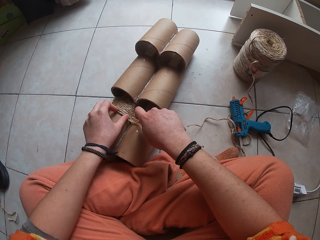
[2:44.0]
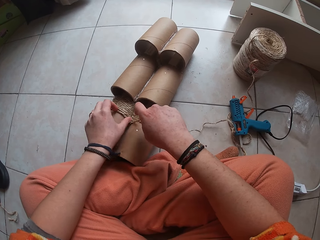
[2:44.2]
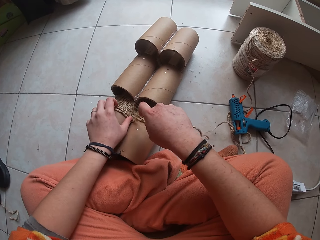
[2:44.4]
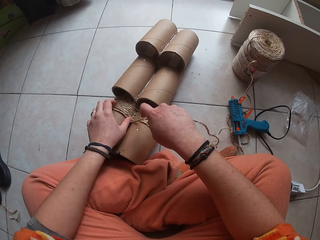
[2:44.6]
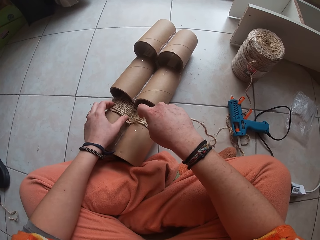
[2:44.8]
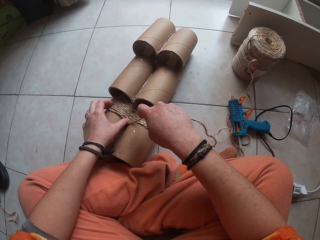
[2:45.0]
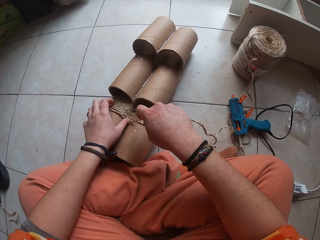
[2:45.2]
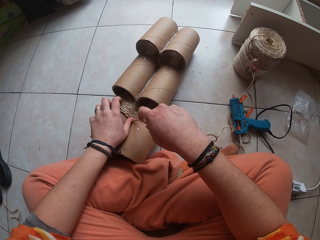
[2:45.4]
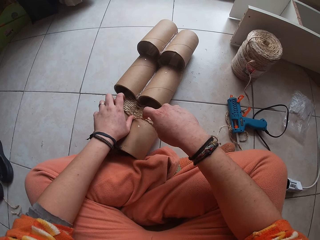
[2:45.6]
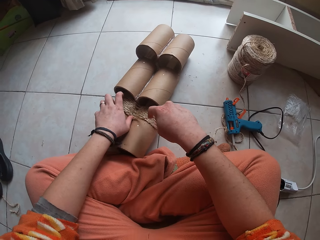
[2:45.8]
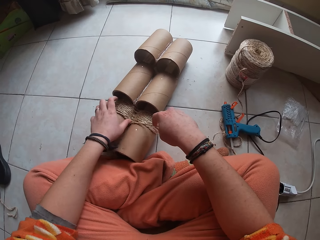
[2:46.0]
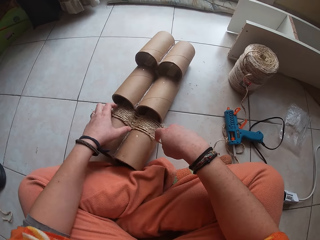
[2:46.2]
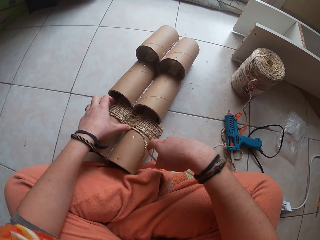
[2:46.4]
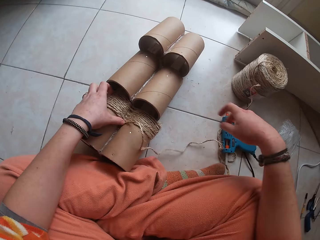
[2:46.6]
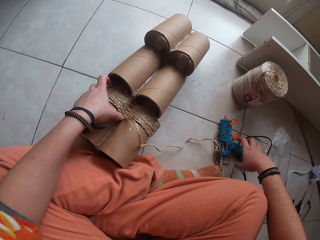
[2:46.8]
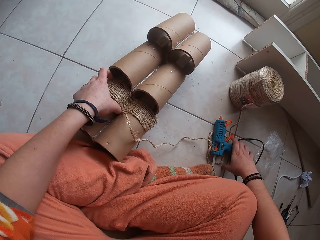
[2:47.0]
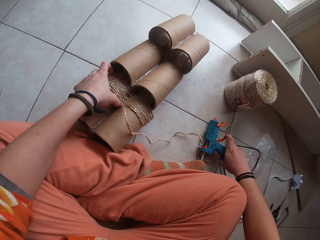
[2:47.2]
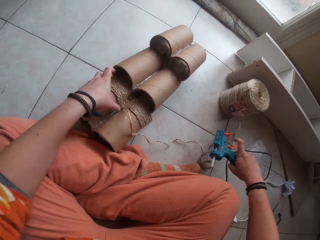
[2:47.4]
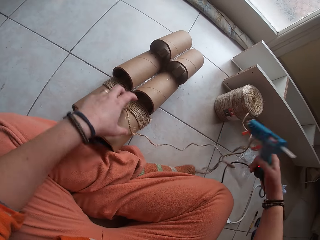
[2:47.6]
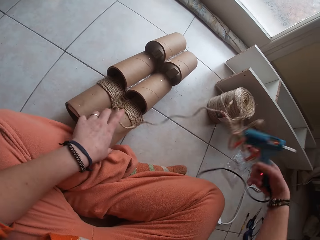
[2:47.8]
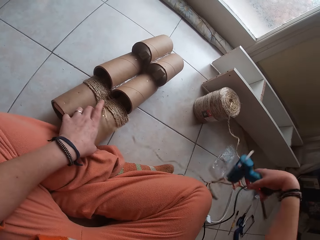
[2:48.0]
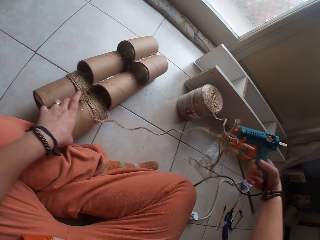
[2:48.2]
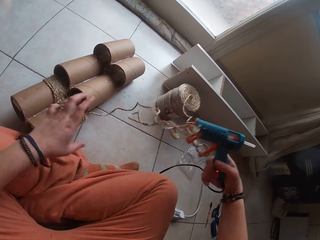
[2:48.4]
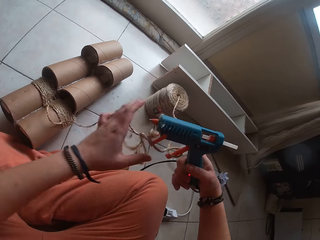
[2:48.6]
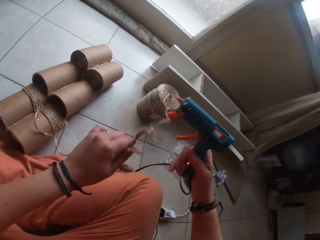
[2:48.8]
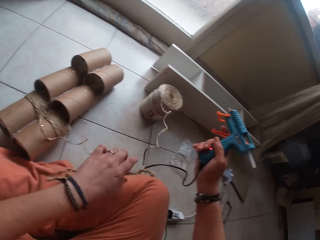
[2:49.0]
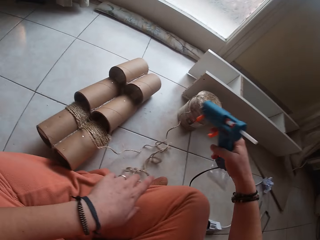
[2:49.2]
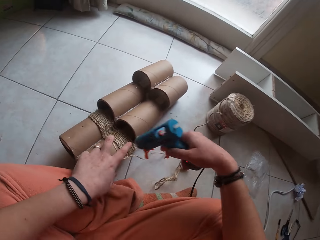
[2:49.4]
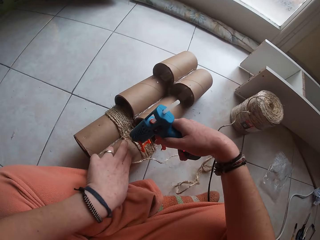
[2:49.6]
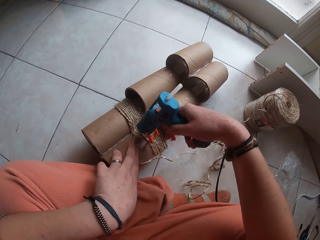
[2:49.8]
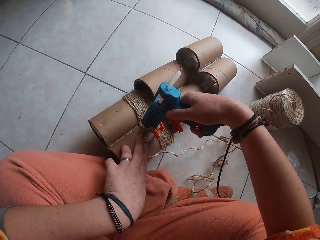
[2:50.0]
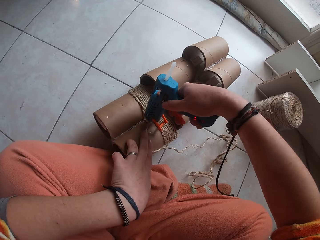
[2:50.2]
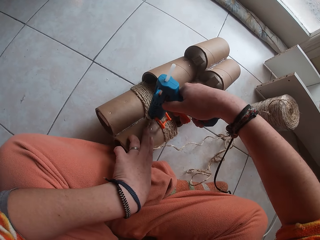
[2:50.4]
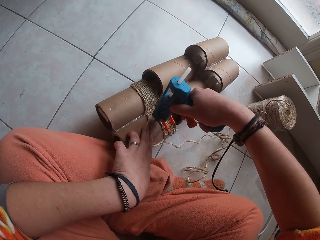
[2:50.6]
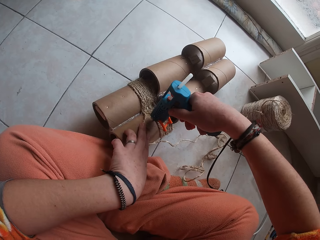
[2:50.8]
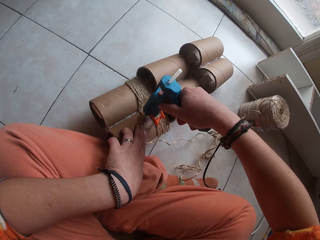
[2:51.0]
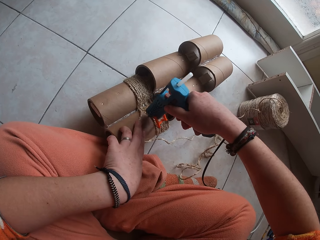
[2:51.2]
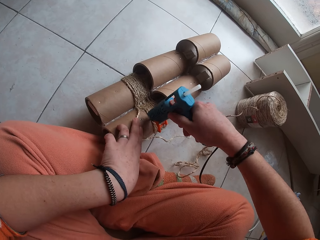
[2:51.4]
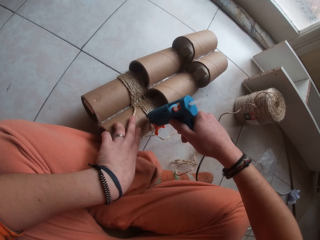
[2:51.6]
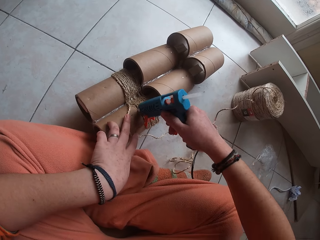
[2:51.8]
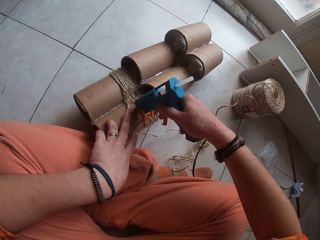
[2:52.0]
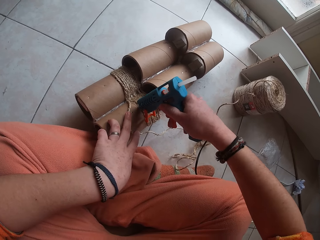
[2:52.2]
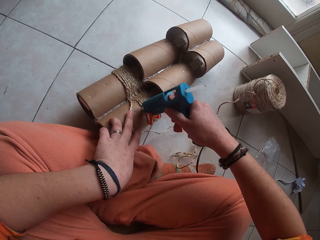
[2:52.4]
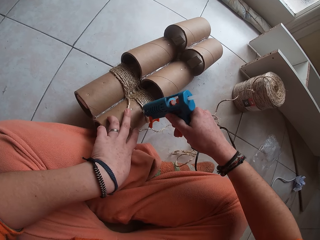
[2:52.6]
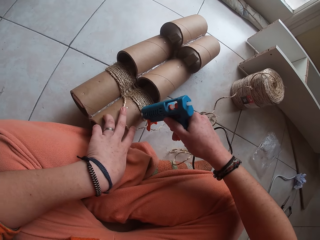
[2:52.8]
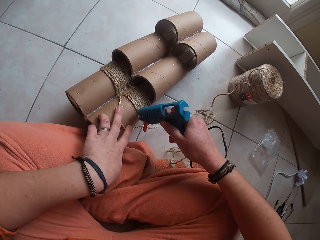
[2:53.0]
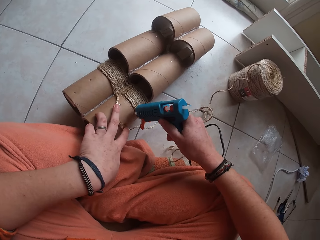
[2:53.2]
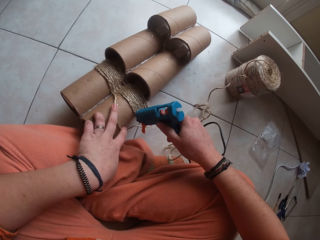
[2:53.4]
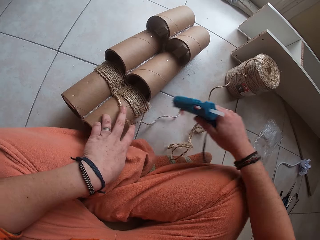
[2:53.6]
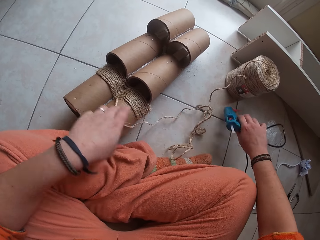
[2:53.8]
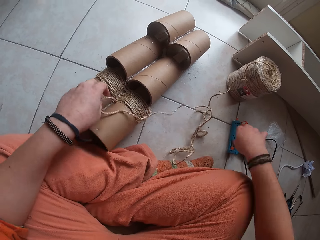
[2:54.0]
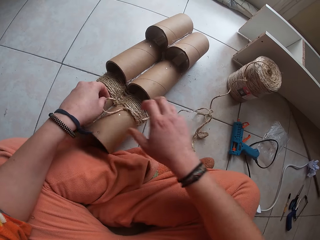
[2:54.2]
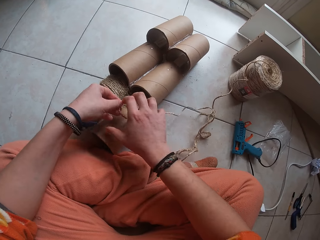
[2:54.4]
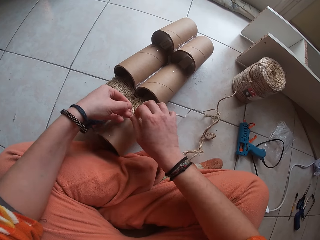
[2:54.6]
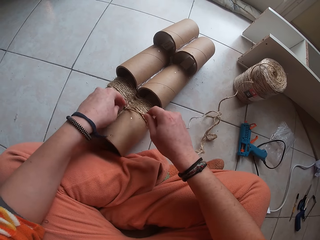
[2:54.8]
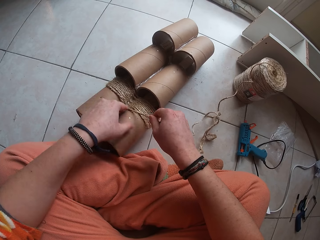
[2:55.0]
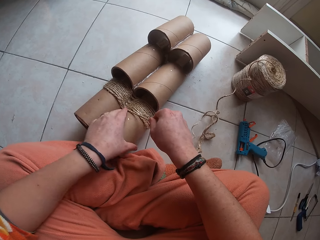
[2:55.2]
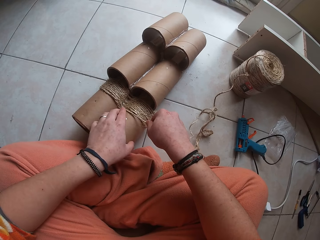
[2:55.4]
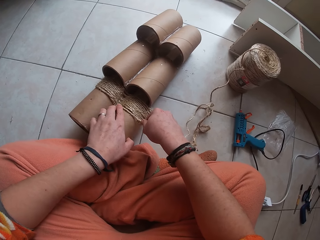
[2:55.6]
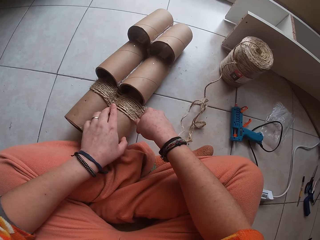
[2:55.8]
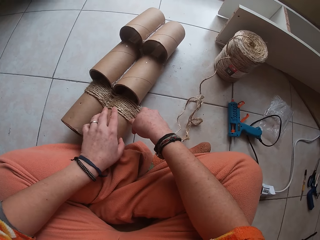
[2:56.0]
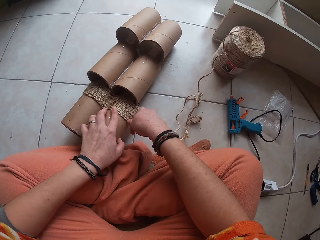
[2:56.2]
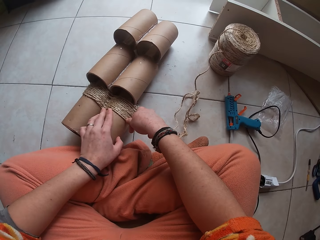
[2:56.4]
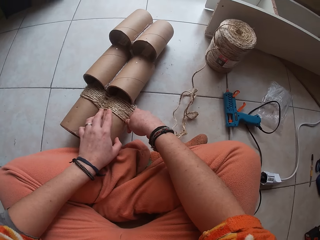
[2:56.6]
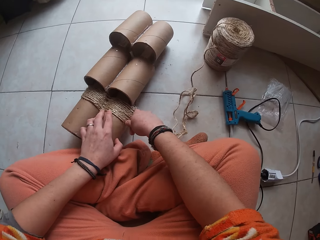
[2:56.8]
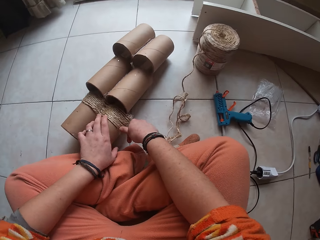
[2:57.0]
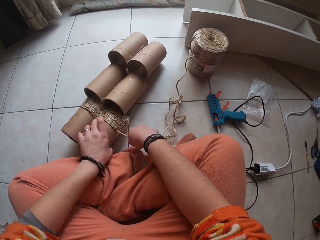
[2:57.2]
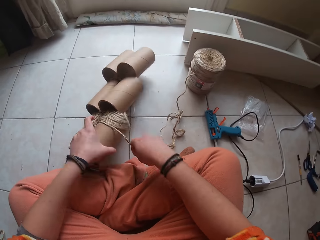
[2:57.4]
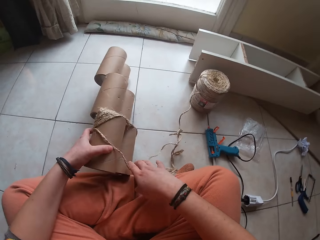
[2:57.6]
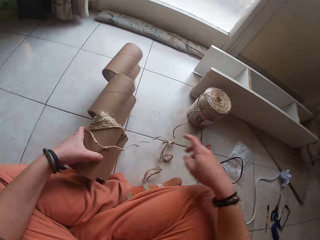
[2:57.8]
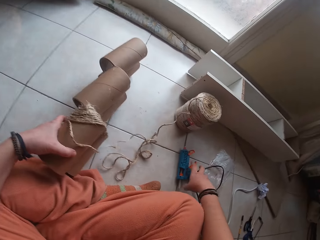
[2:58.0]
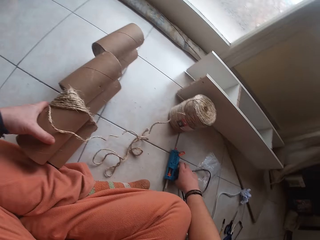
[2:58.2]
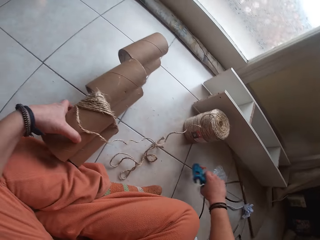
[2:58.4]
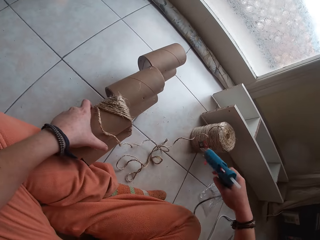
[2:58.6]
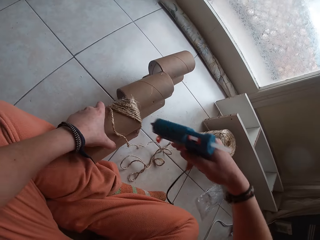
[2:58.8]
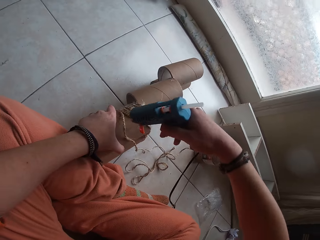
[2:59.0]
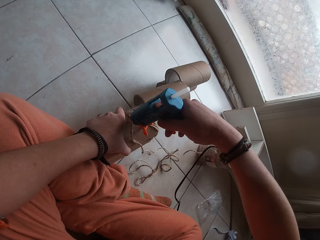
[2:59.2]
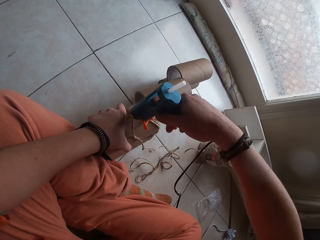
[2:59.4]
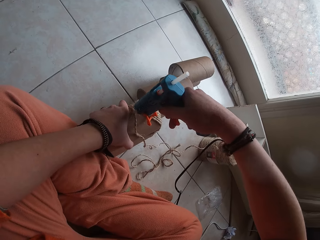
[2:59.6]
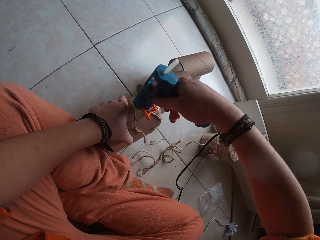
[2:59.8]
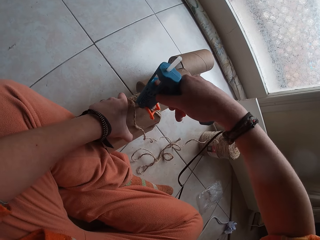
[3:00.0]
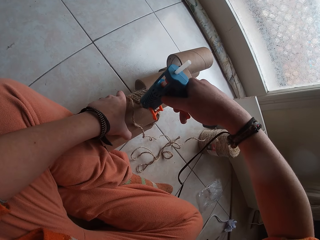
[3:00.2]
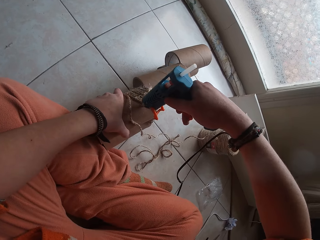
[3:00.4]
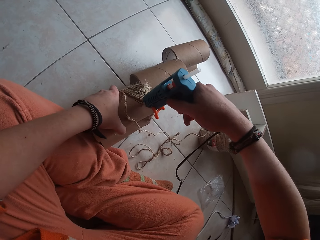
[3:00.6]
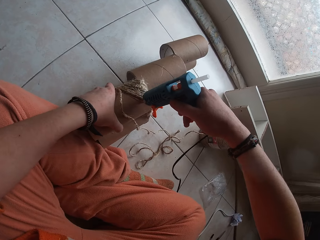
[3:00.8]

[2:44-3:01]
The camera wearer picks up the glue gun on the floor with her right hand. She shakes the glue gun in her right hand. She moves the rope away from the gun in her right hand. She applies glue to the cardboard craft tube with the glue gun in her right hand. She holds the rope on the cardboard craft tube with her left hand. She drops the glue gun in her right hand on the floor. She sticks the rope to the cardboard craft tube on the floor with both her hands. She rotates the cardboard craft tube on the floor with her left hand. She picks up the glue gun on the floor with her right hand. She applies glue to the cardboard craft tube with the glue gun in her right hand.

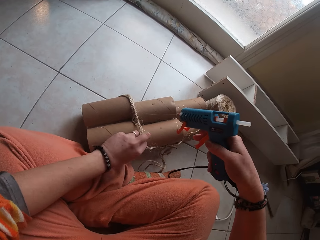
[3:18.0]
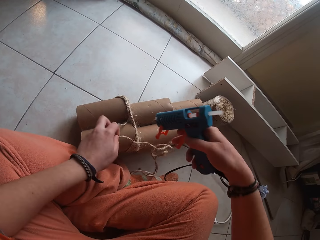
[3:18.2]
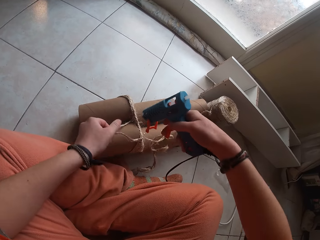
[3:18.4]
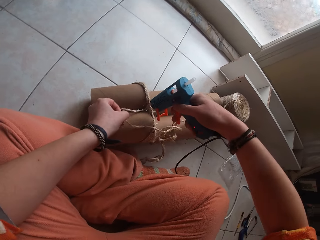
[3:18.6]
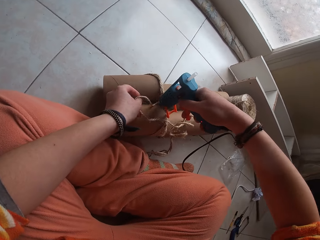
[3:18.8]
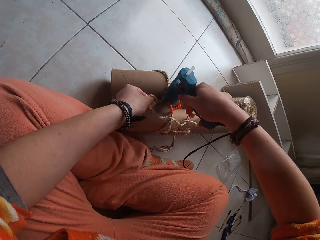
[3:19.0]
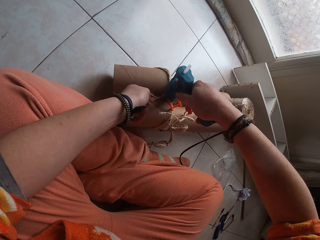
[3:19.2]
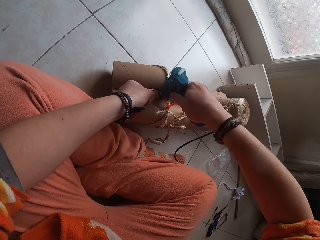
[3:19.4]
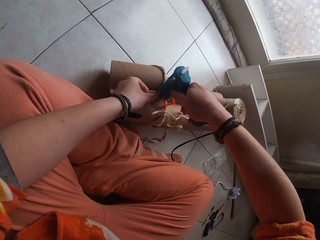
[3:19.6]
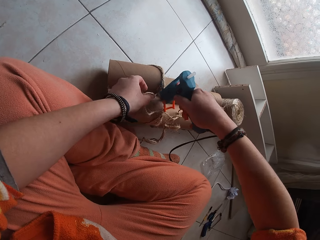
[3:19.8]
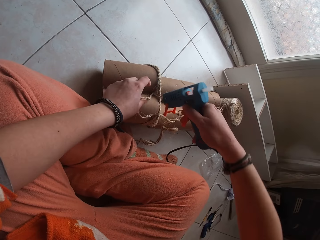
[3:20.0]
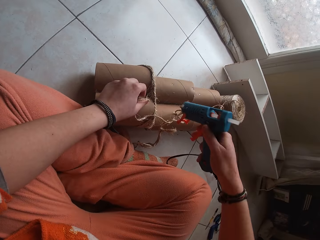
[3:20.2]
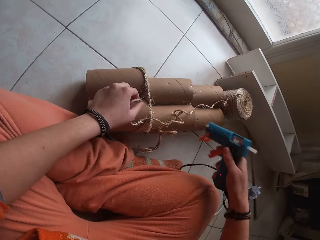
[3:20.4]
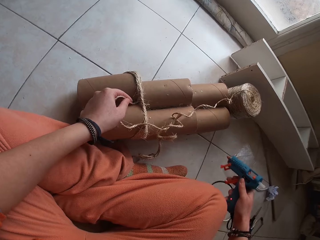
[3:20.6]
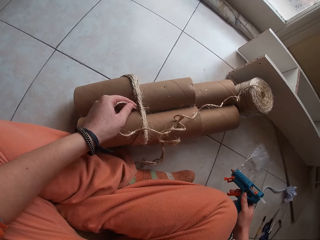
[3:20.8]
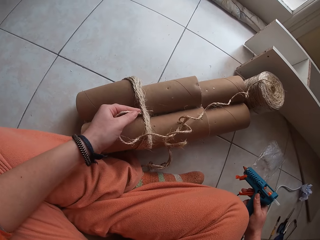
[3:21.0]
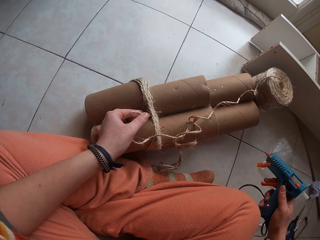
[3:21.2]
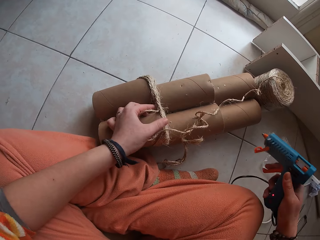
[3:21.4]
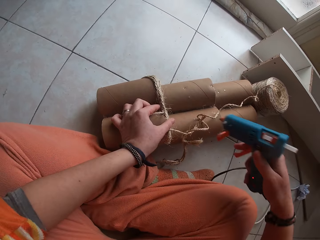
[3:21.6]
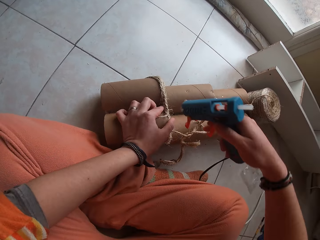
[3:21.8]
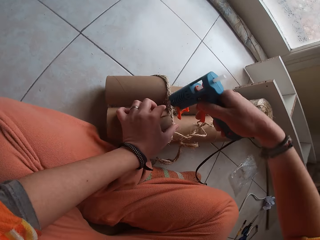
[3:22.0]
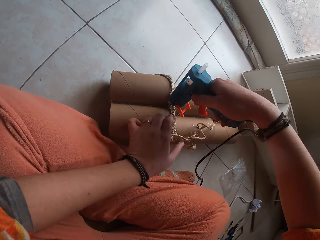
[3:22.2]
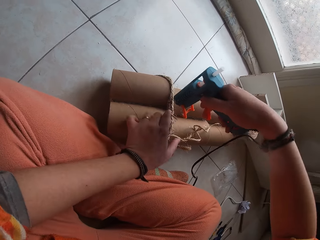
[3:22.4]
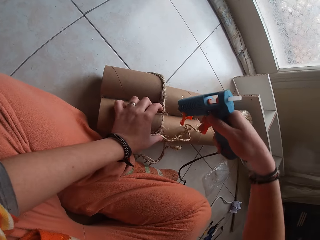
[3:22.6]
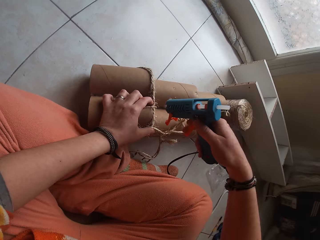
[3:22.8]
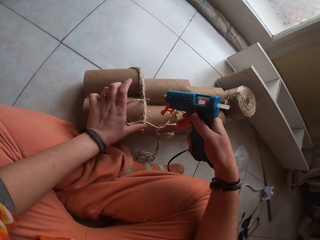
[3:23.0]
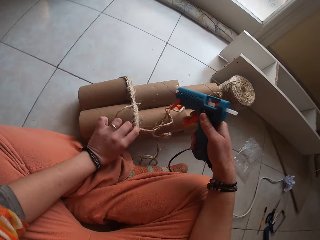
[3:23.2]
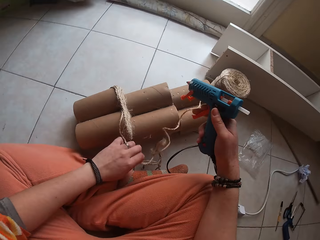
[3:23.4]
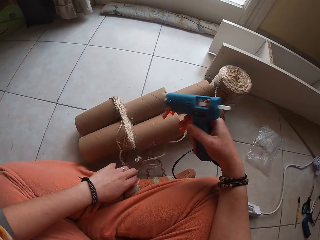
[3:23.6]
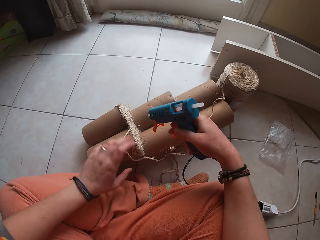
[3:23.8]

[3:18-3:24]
The camera wearer adjusts the rope on the cardboard craft tube with her left hand. She applies glue to the cardboard craft tube with the glue gun in her right hand. She adjusts the rope on the cardboard craft tube with her left hand.
